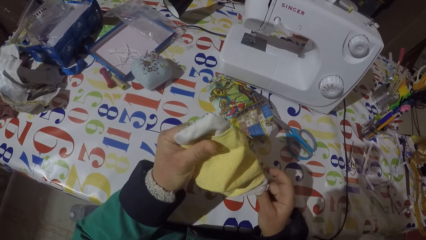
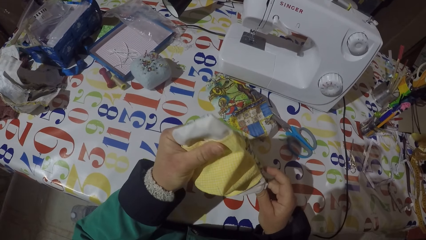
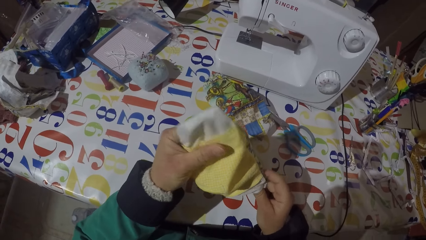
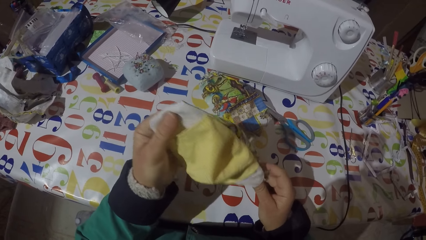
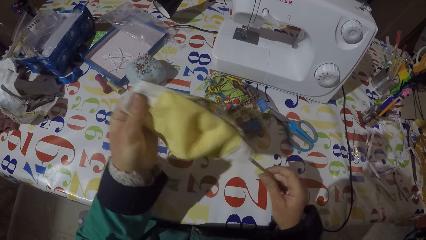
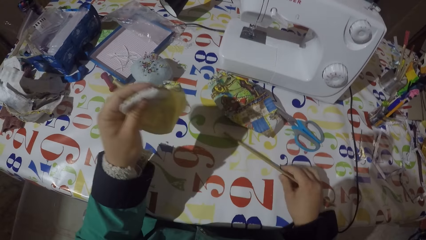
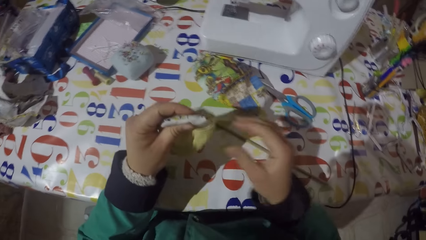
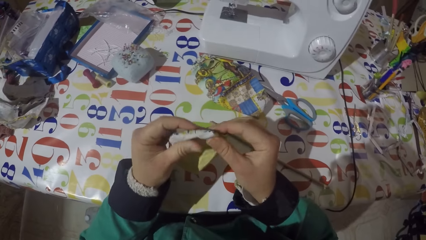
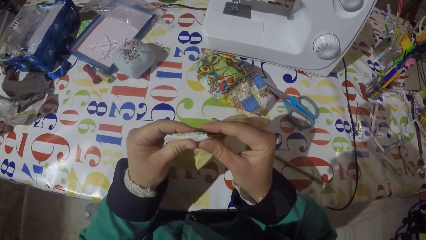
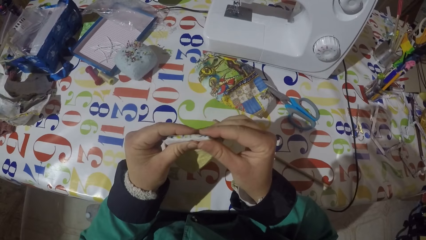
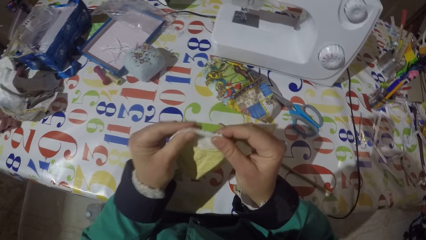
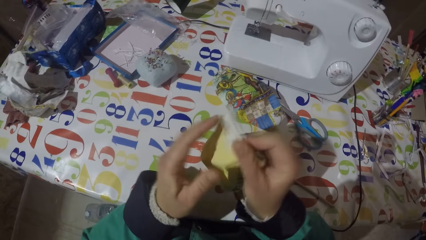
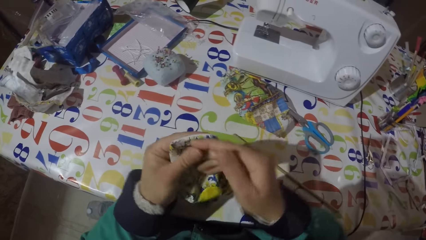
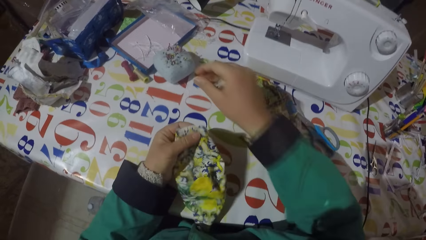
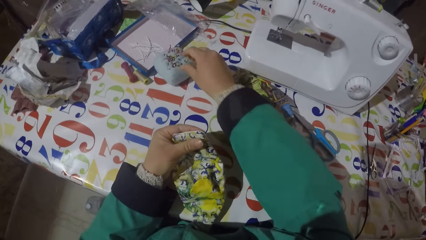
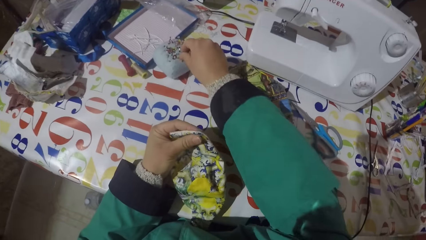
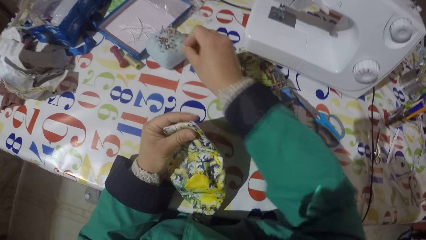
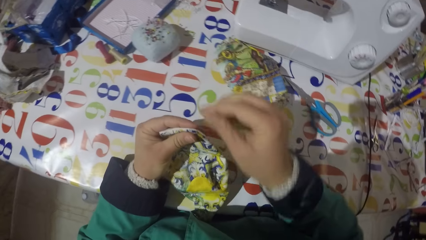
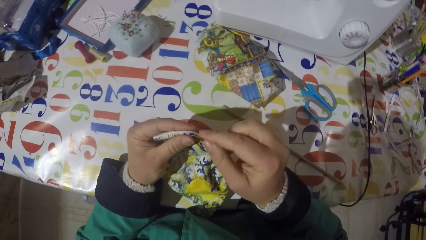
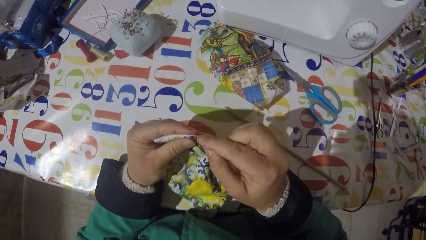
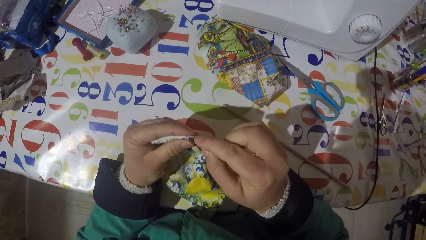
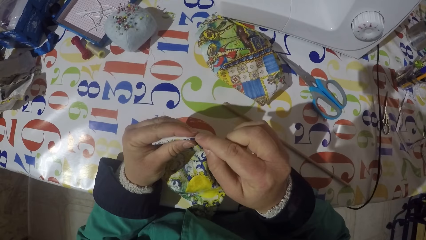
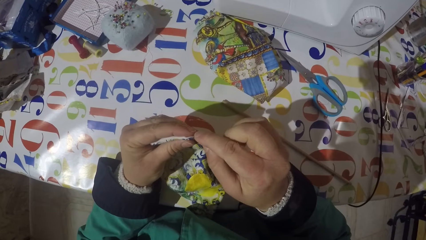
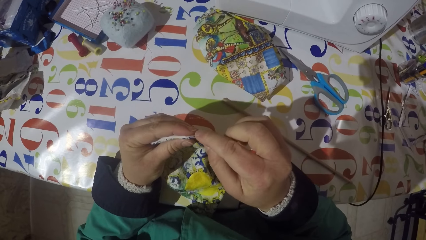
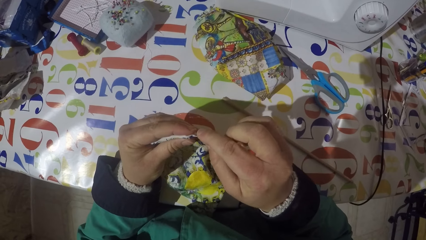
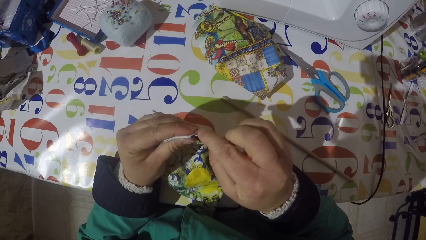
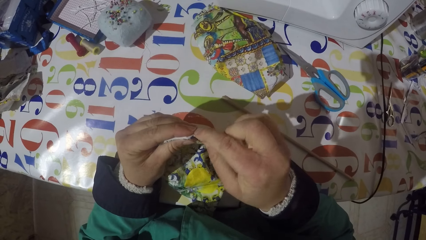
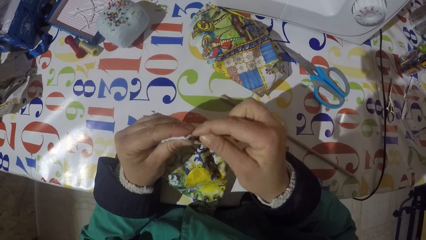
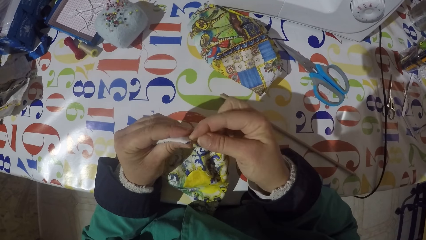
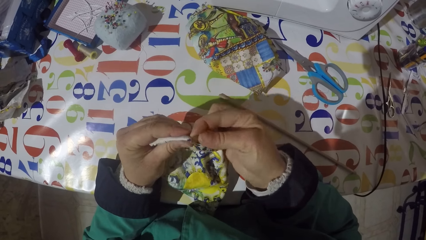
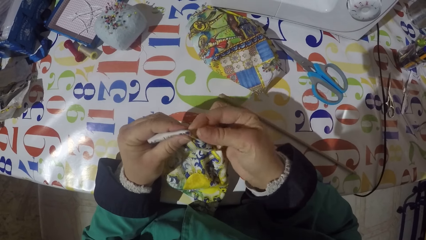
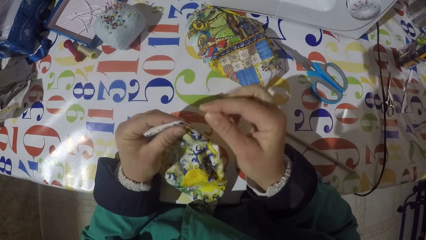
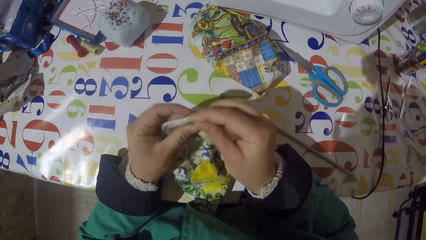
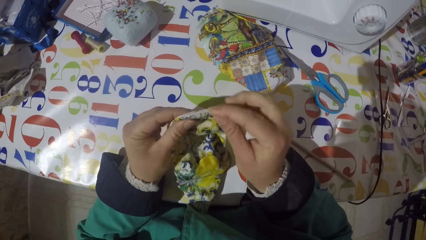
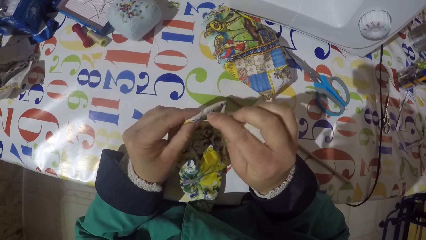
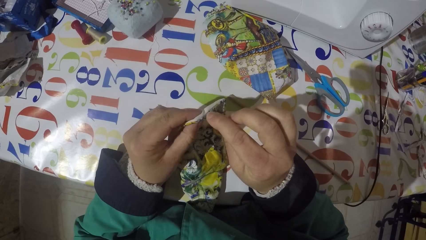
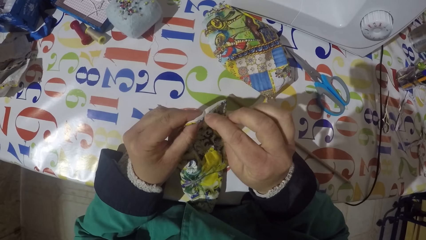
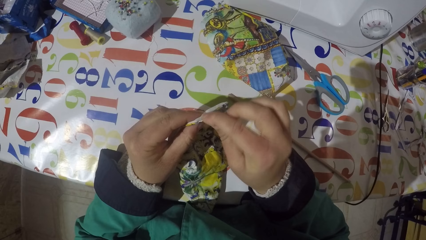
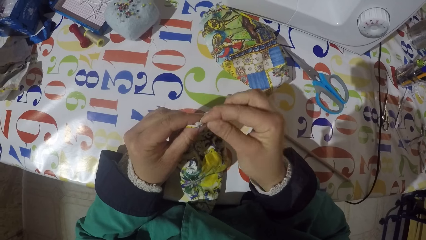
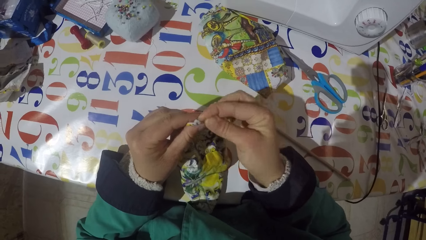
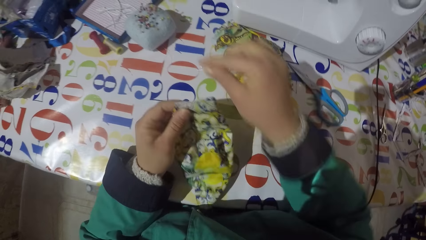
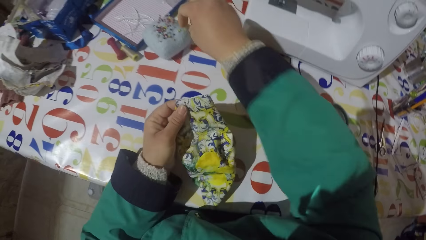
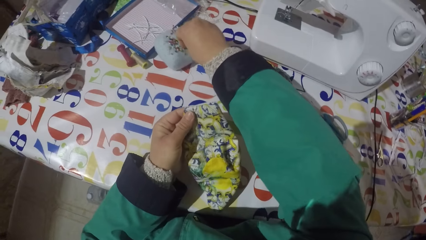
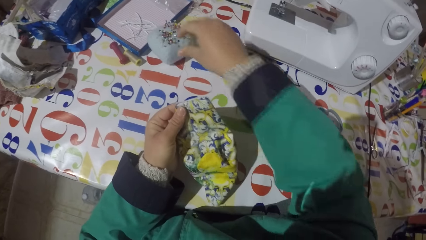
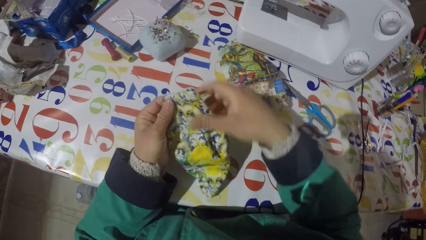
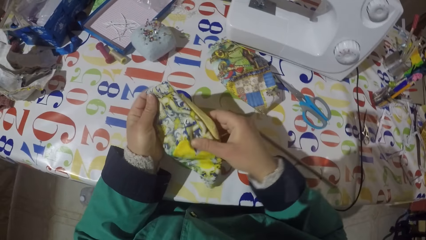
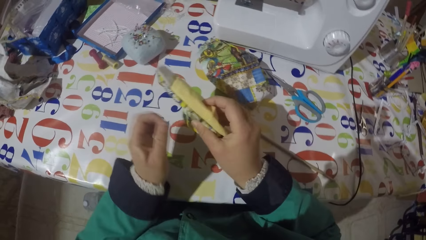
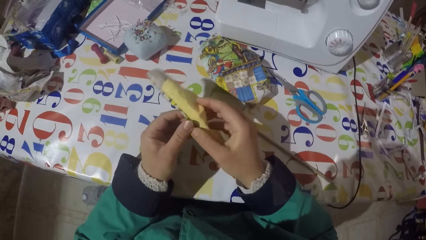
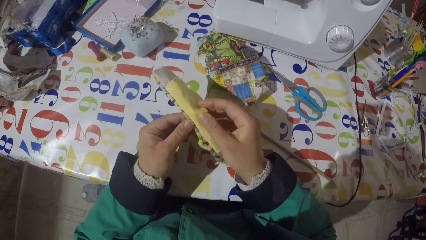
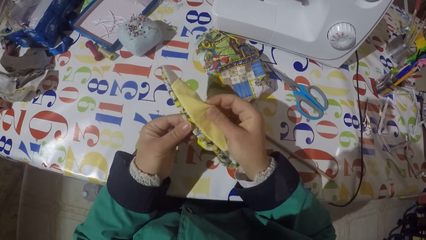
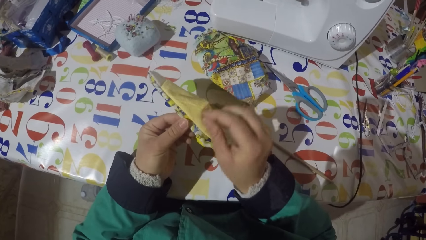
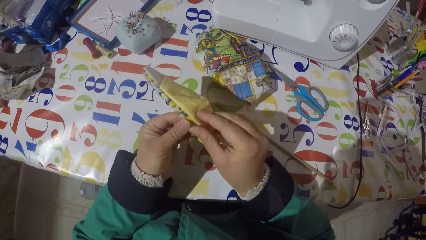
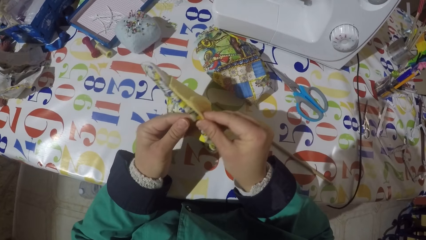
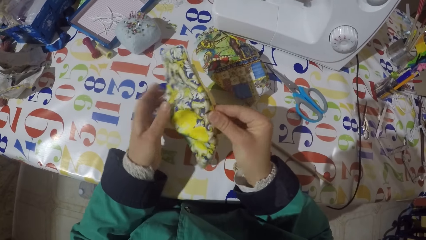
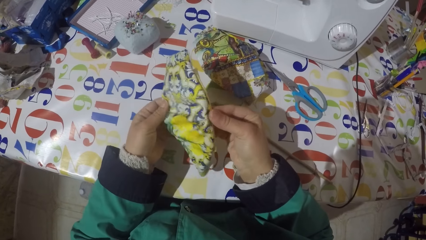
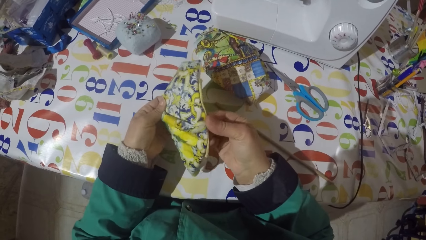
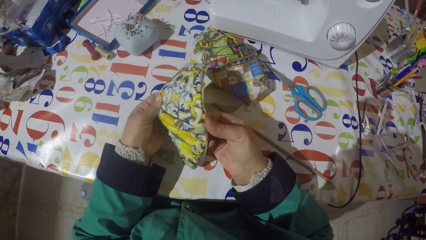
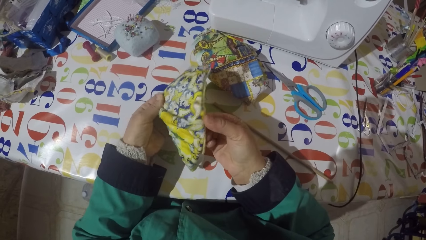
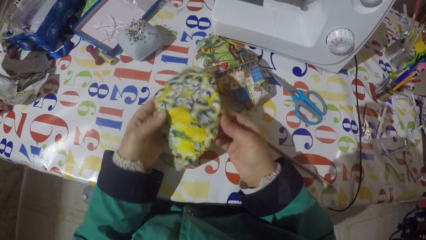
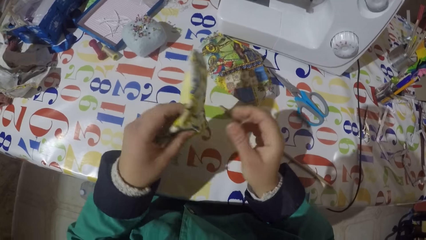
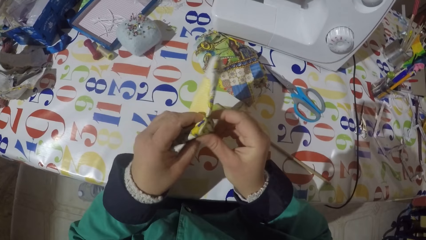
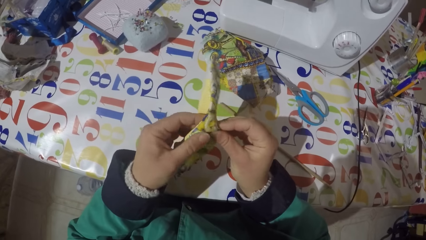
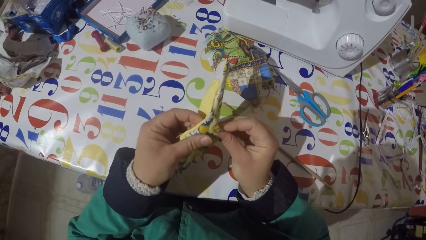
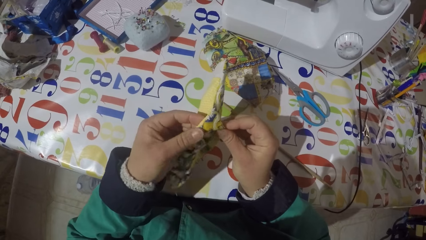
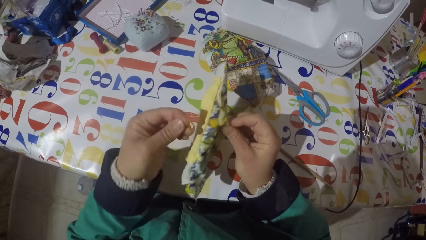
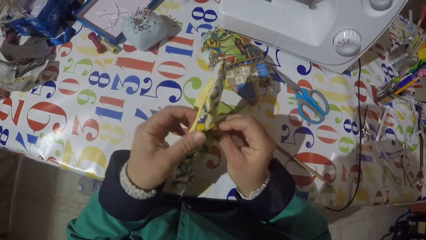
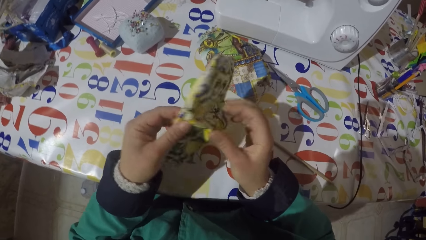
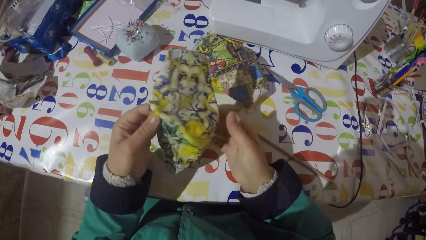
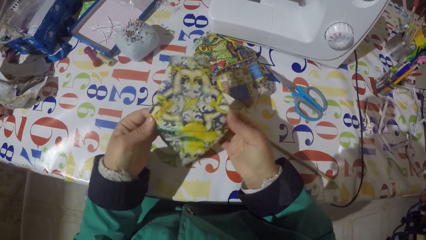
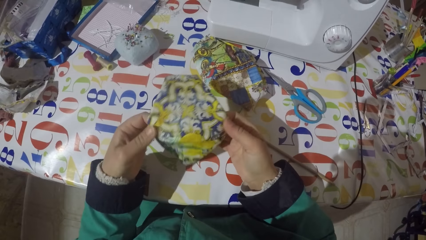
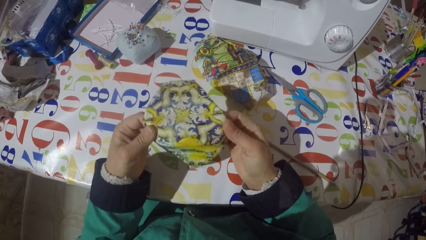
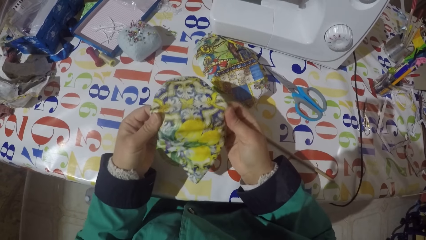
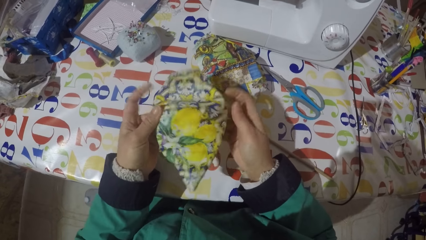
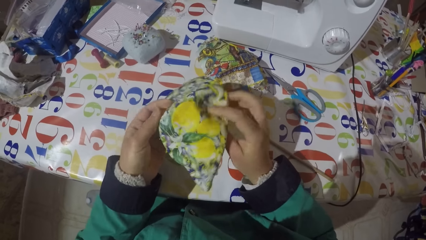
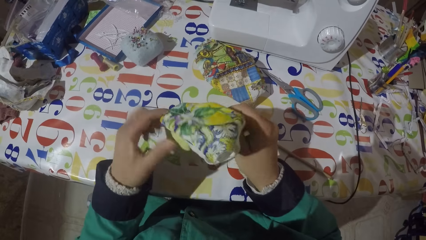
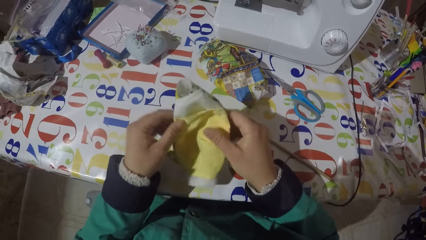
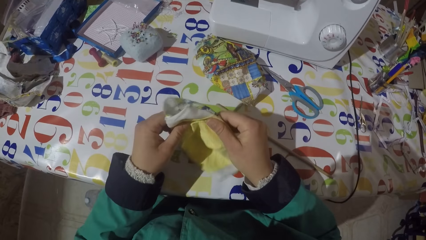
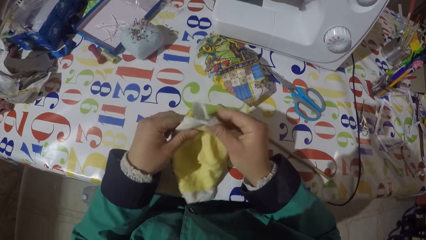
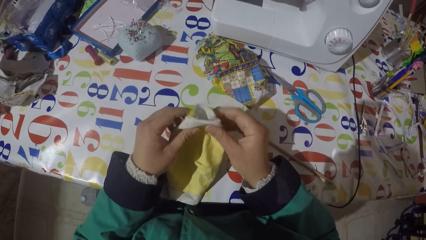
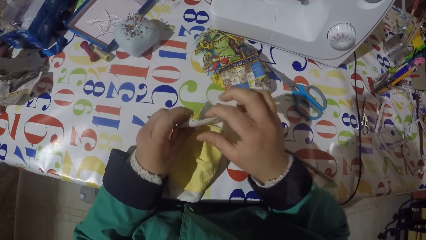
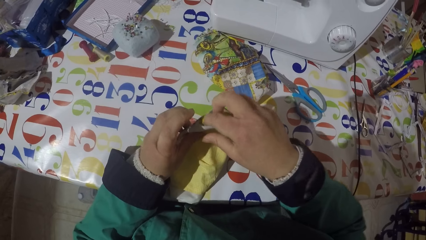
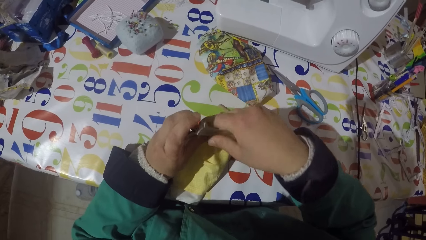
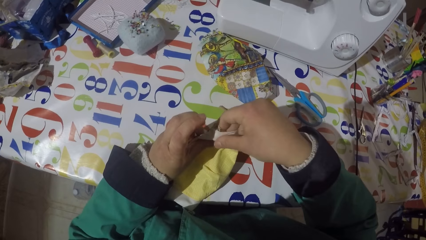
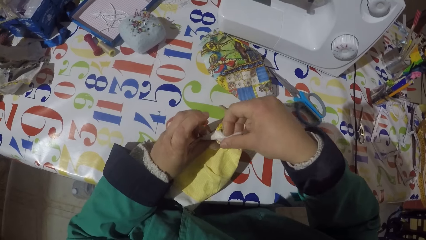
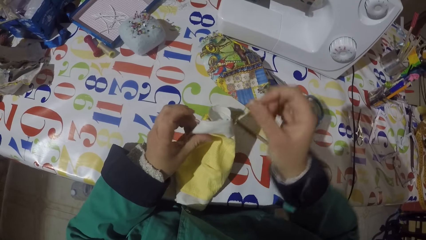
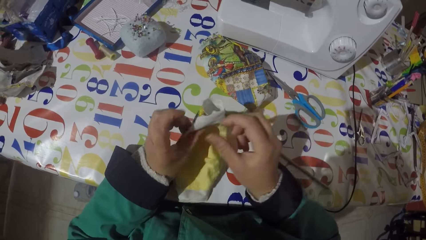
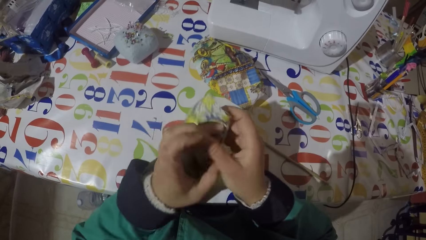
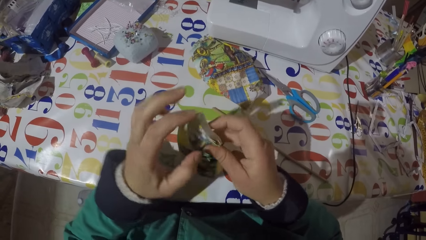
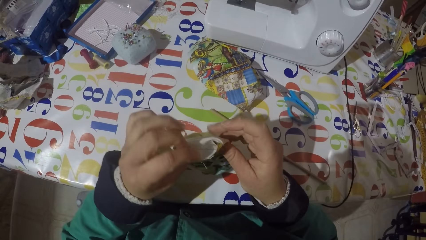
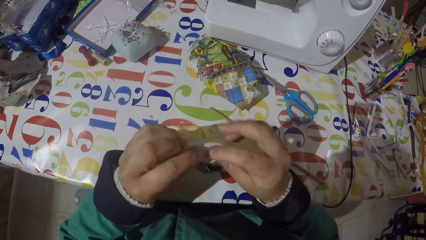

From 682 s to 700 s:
The camera wearer puts the piece of stick on the table. He holds the piece of garment or cloth. He turns the piece of garment. He holds the piece of garment with his left hand. He picks a pin from the sponge. He jabs the piece of garment with the pin. He straightens the edges of the piece of cloth with the pin. He moves the piece of garment and jabs the piece of garment with the pin. He pins the pin on the sponge. He holds the piece of cloth. He stretches the piece of garment. He holds the piece of cloth again. He folds the edge of the piece of cloth.
